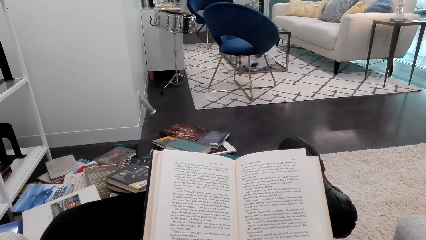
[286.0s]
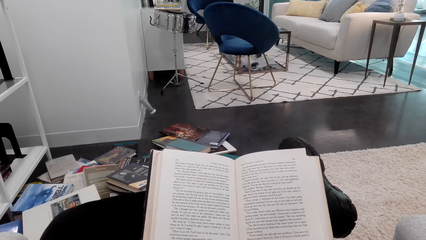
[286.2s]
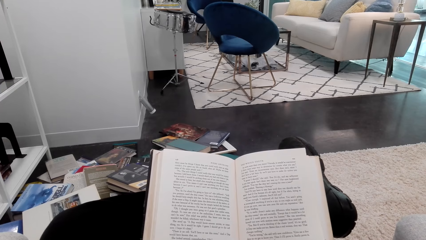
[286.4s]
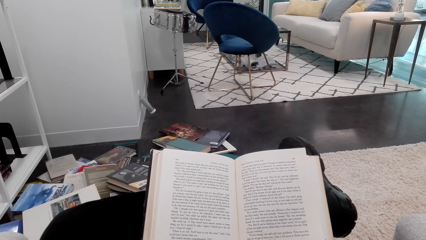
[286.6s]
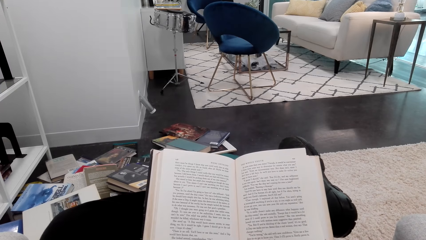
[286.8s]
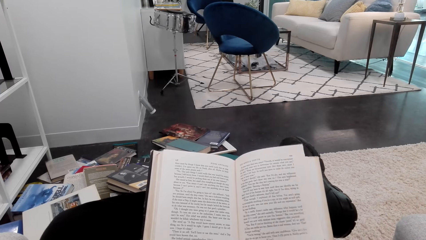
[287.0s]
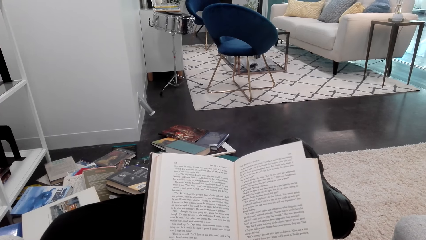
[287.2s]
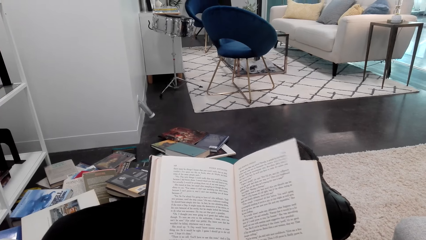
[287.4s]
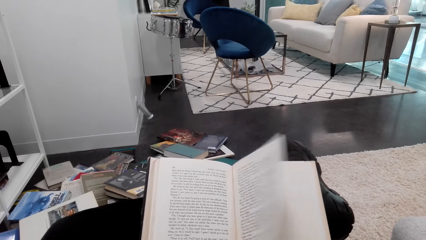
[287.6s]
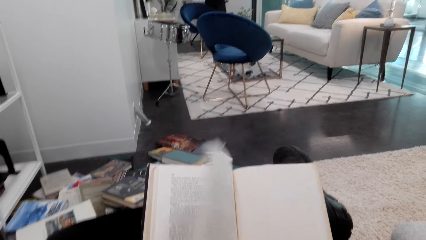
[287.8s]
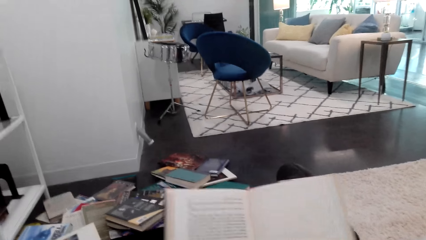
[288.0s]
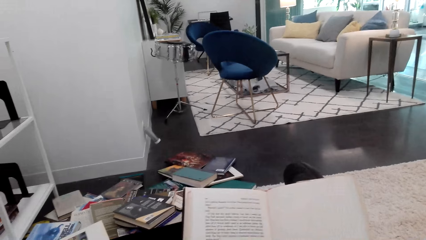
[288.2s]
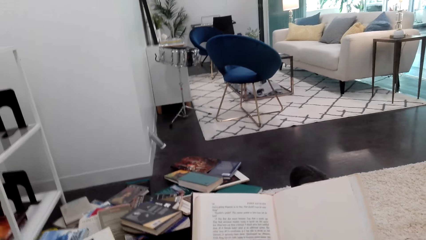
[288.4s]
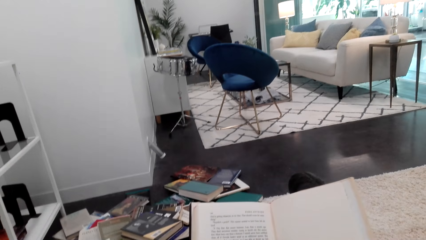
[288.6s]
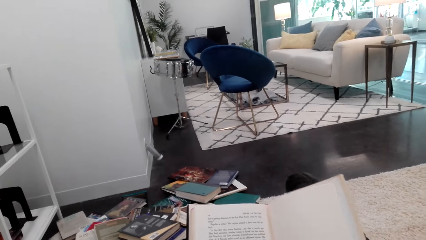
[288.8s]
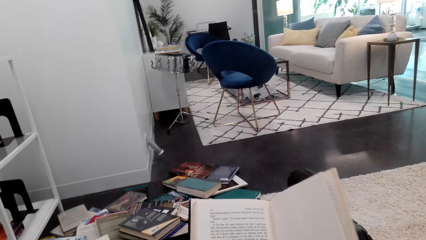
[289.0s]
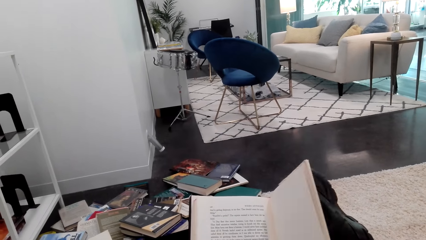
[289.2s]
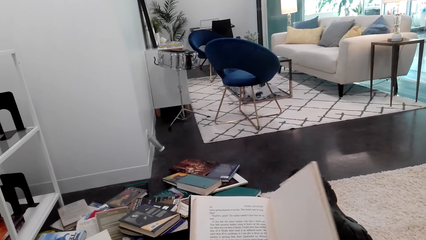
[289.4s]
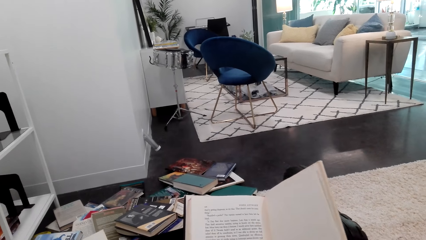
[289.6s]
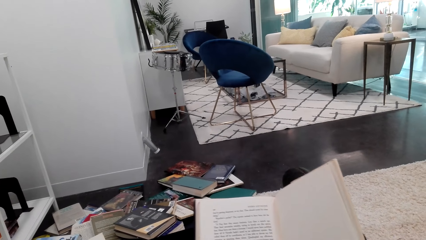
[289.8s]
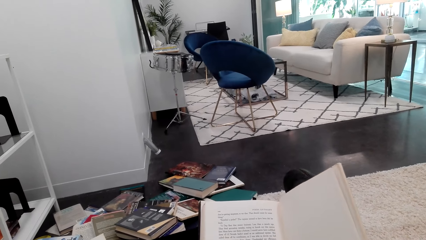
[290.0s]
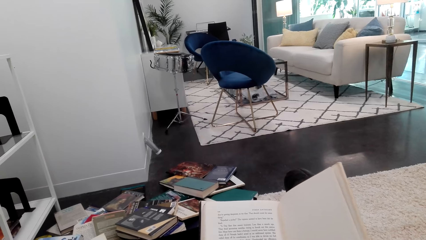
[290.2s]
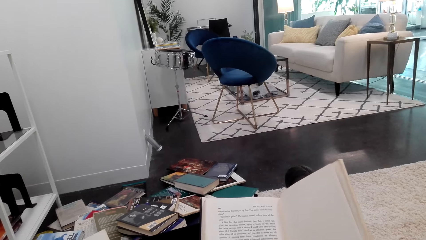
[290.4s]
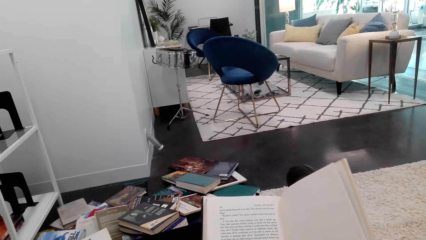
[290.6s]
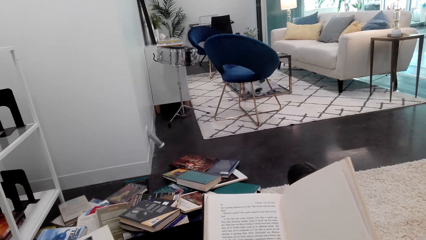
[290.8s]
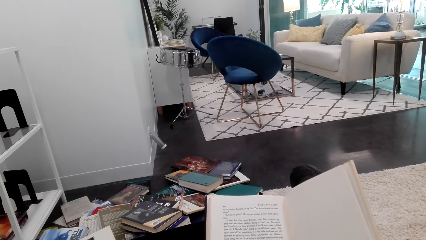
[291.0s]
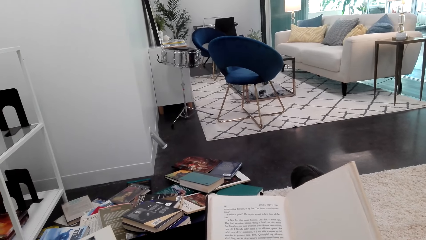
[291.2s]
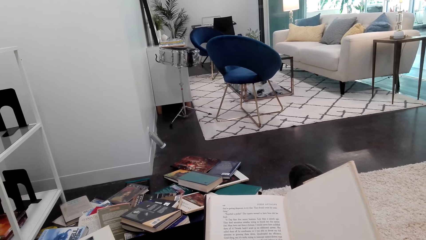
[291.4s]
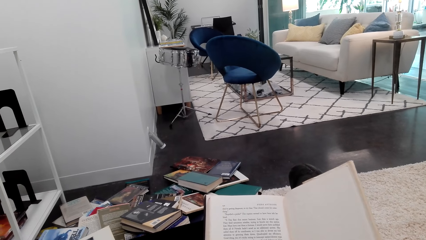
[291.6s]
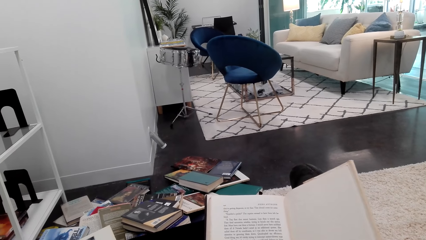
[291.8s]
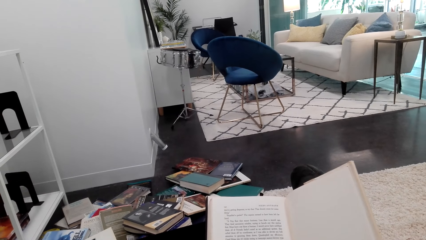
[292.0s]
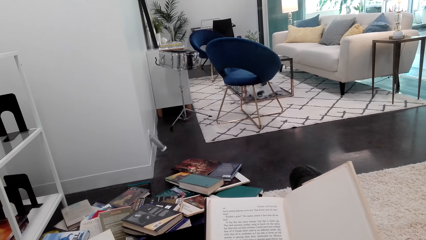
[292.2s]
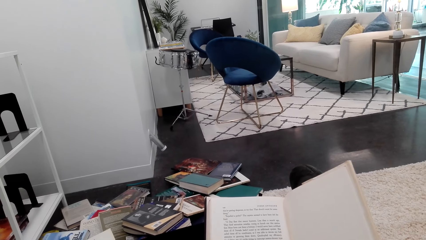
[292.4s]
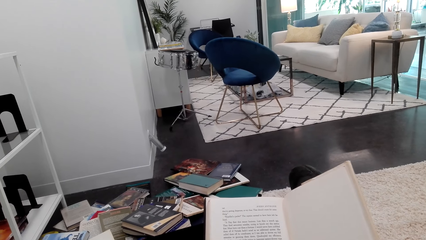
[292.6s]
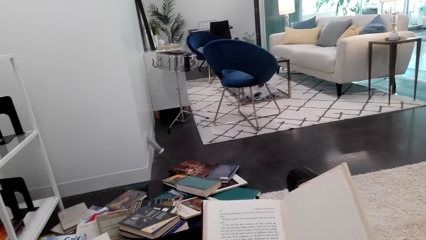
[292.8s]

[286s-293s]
The camera wearer reads the book. They open the book page.

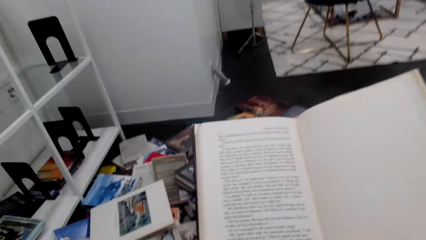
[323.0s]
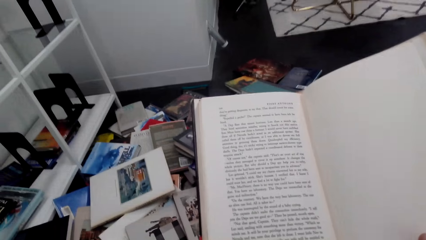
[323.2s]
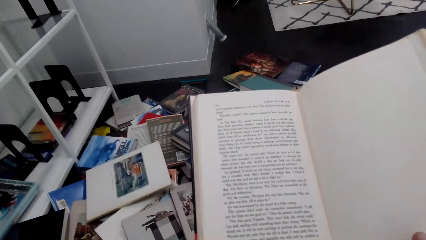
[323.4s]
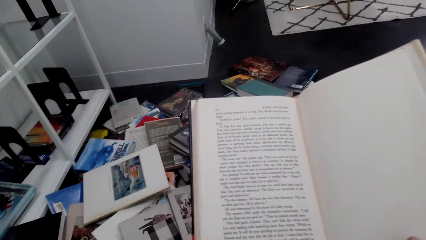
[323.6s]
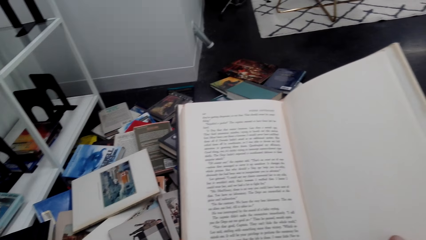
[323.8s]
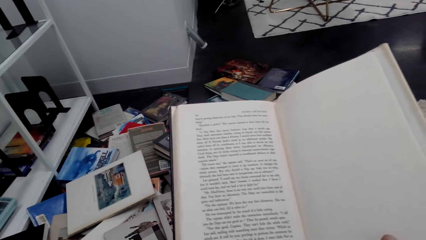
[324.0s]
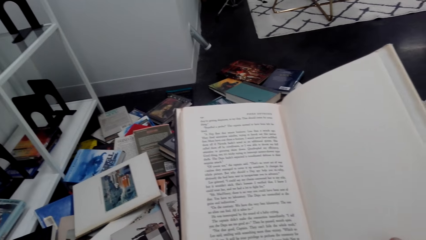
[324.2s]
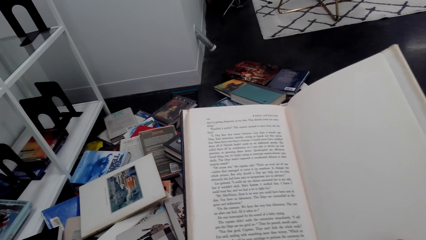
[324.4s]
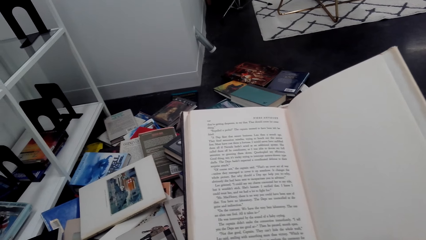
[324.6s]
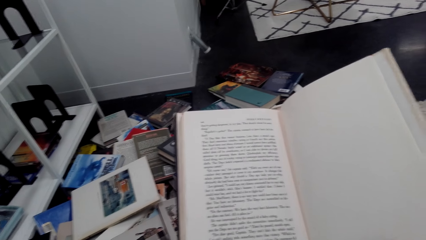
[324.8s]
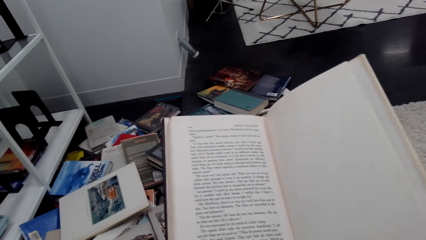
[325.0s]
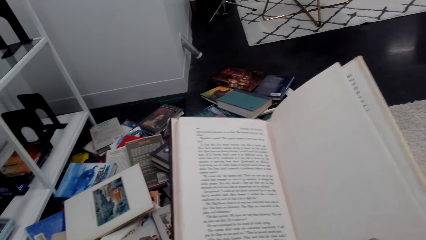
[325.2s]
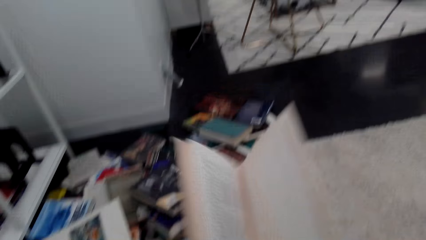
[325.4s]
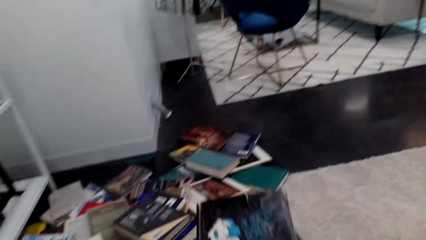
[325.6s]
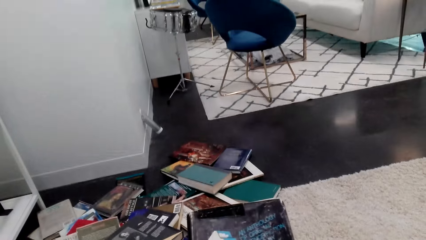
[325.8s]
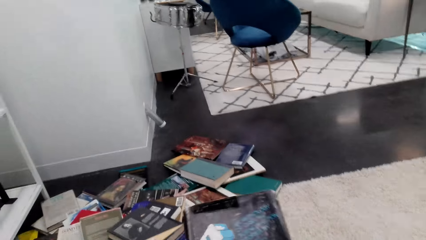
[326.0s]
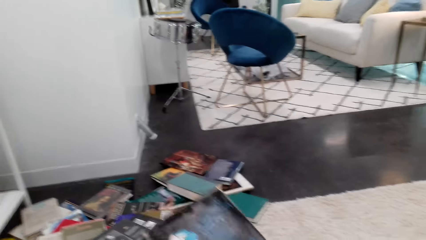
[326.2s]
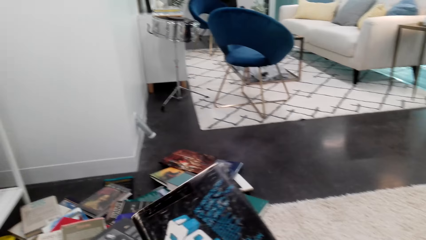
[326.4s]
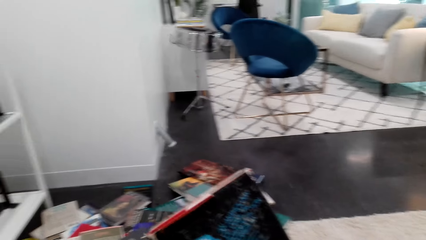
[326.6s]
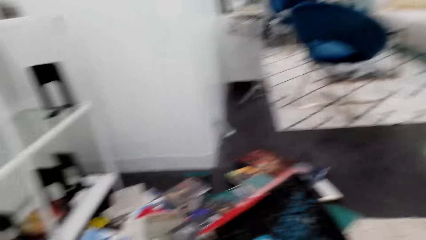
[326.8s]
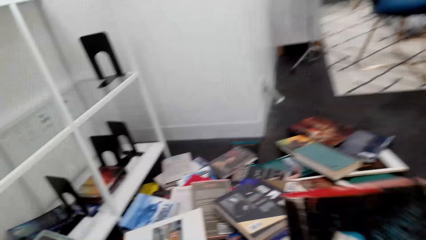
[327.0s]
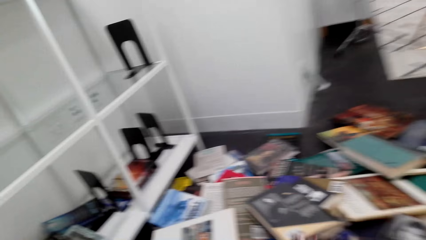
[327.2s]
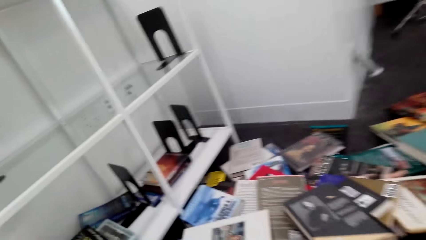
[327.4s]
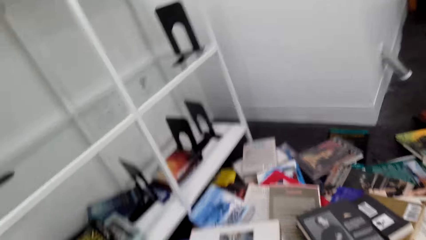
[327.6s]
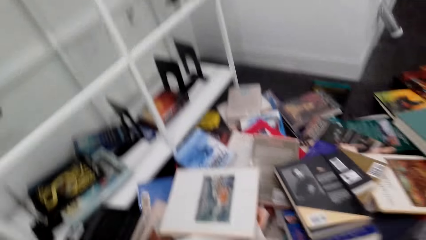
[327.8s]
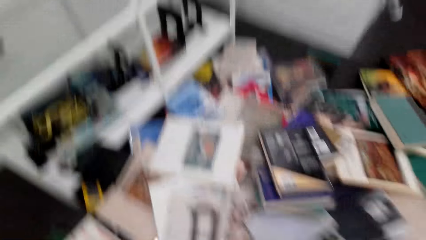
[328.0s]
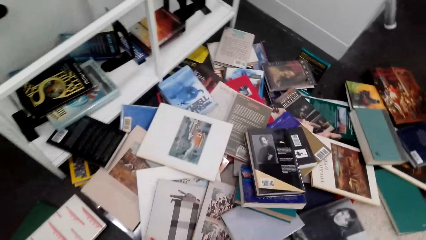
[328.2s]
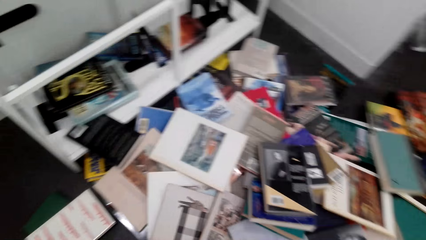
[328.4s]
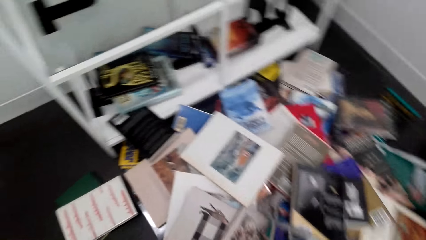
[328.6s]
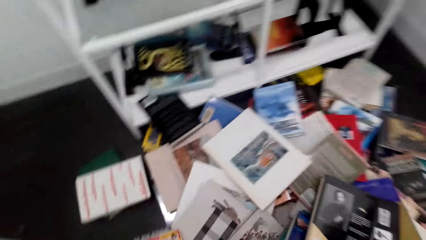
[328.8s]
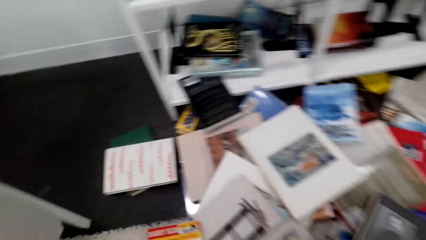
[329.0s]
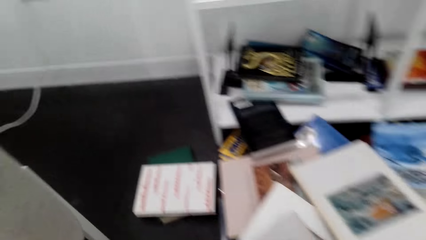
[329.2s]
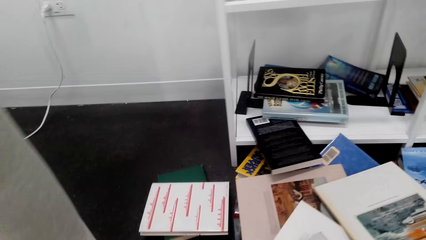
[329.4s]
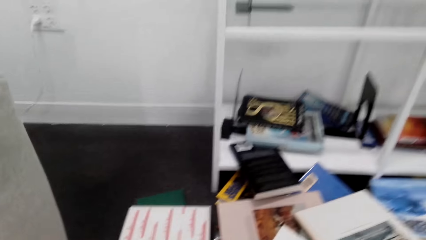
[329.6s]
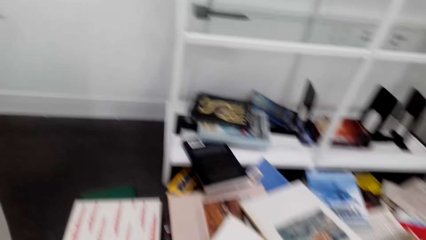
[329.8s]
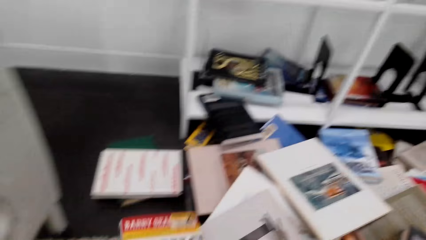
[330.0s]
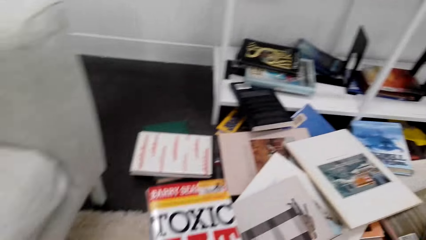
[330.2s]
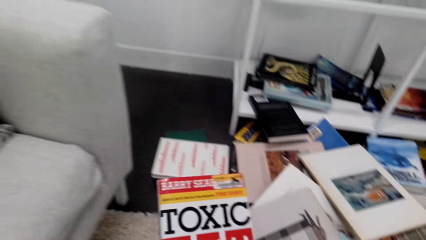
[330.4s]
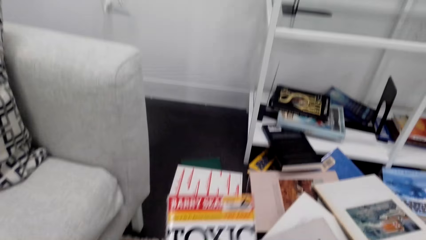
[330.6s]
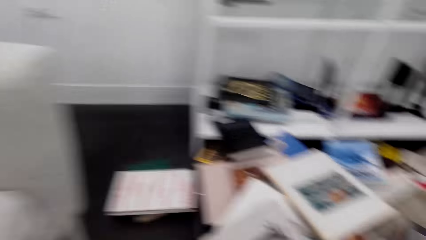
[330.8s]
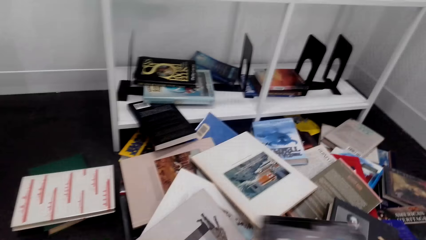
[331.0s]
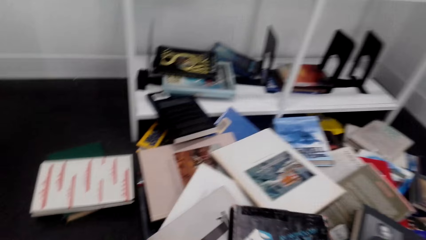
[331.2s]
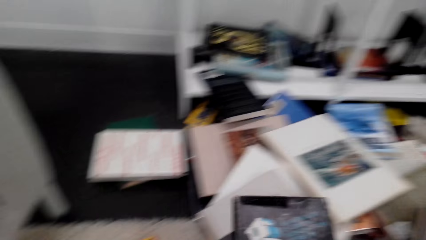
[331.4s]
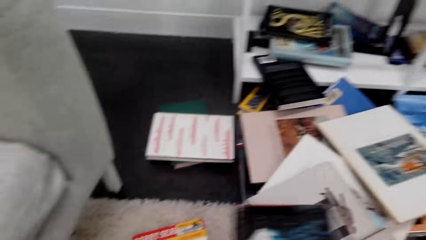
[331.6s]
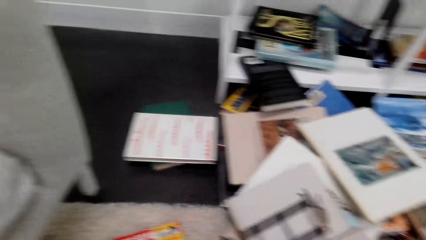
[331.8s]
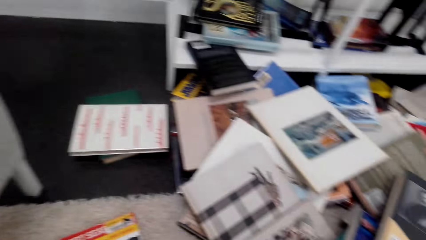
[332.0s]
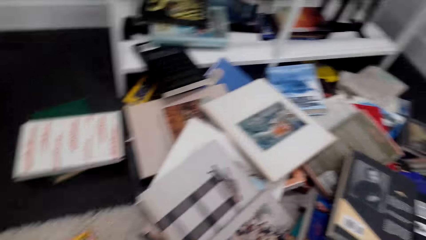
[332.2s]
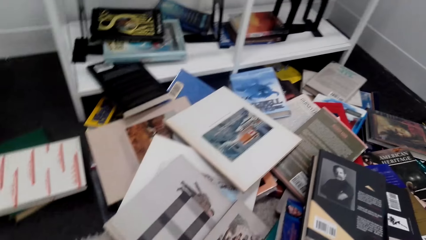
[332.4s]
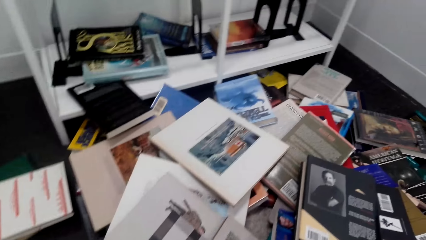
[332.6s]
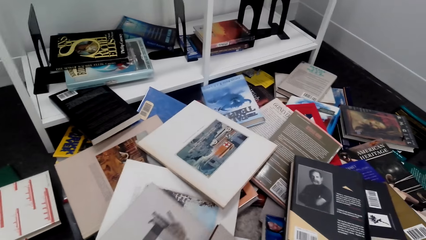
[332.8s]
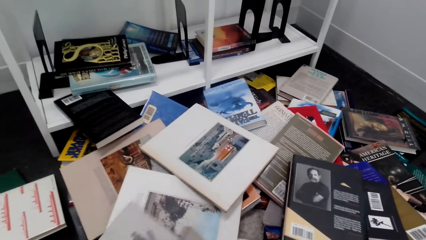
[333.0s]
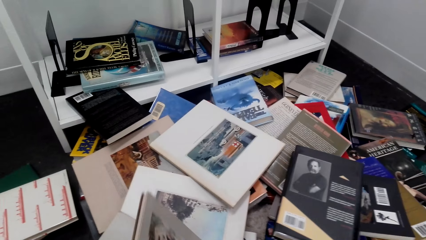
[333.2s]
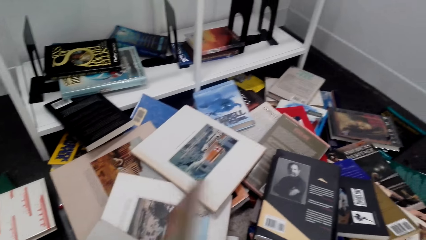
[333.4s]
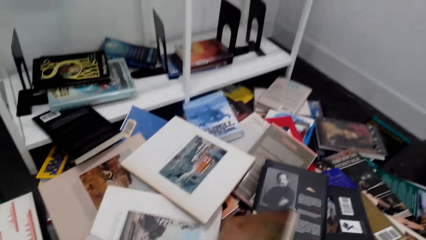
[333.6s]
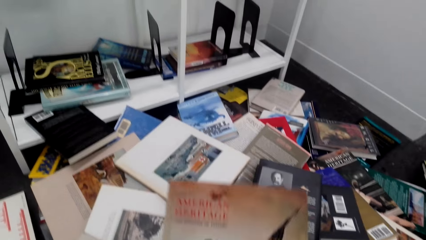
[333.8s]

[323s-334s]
The camera wearer reads the book. They close the book. They stand up and put the book down.
